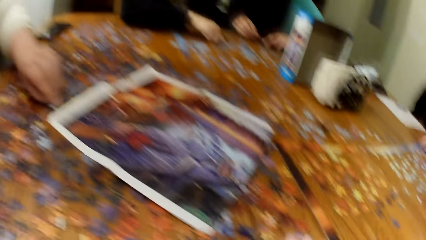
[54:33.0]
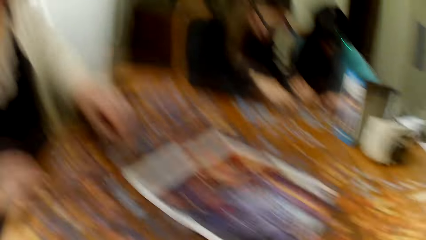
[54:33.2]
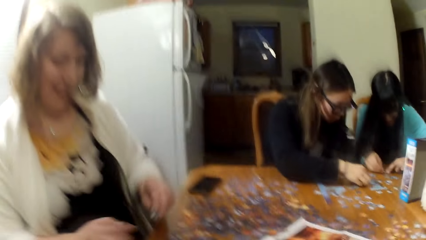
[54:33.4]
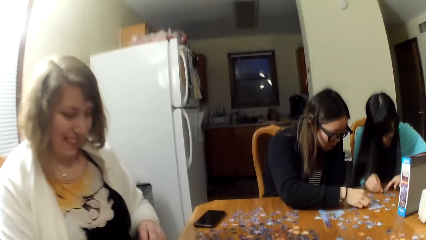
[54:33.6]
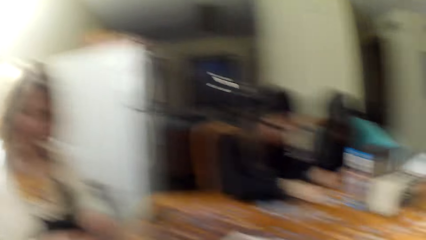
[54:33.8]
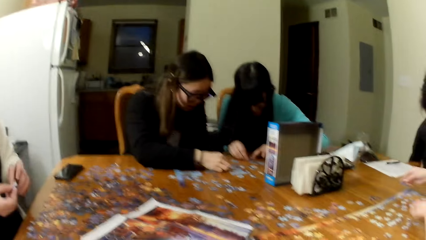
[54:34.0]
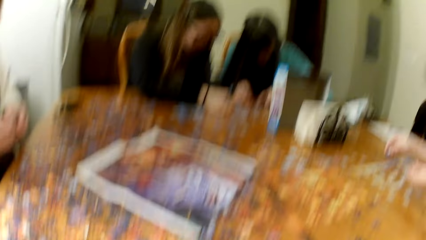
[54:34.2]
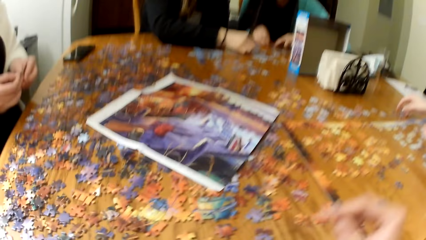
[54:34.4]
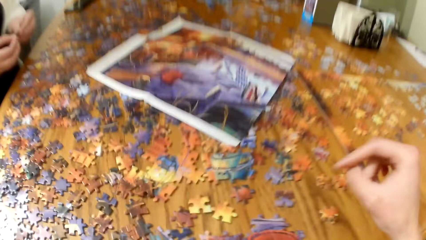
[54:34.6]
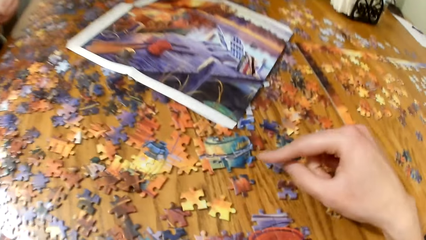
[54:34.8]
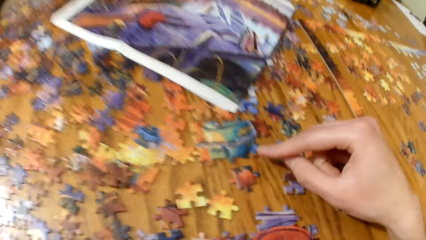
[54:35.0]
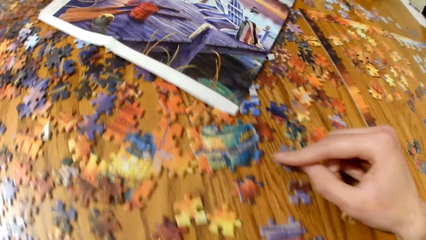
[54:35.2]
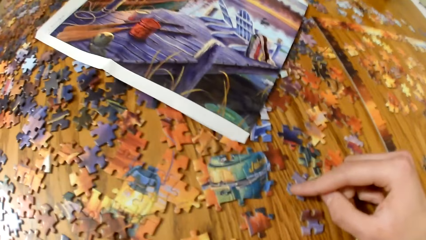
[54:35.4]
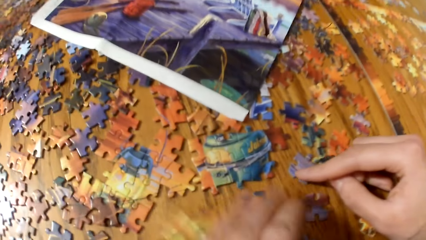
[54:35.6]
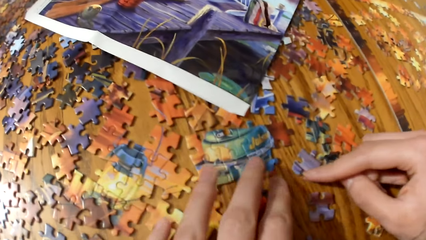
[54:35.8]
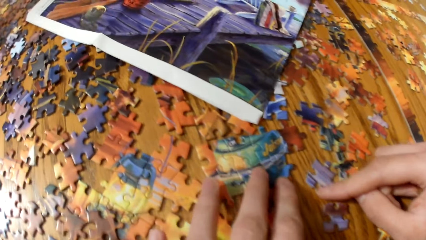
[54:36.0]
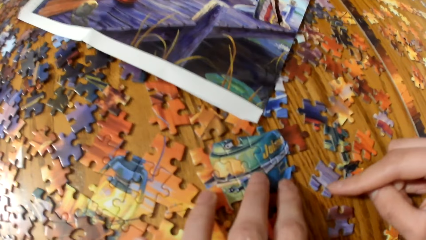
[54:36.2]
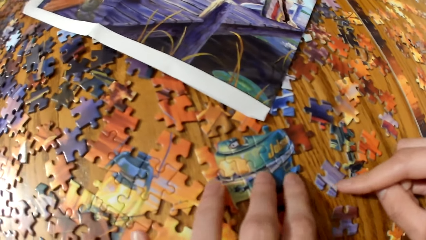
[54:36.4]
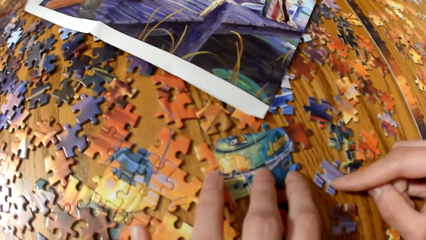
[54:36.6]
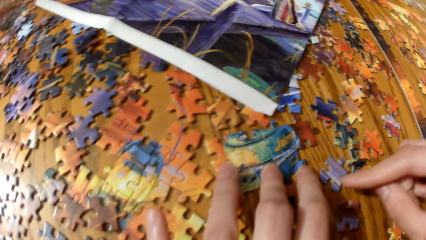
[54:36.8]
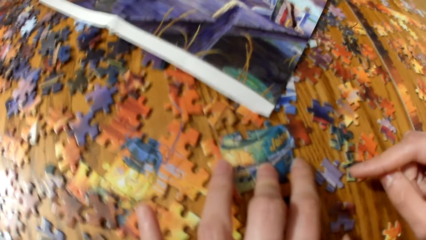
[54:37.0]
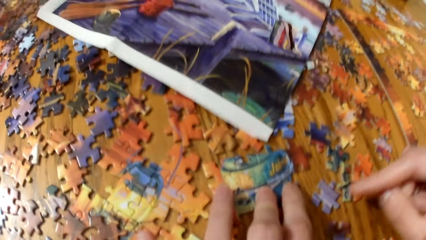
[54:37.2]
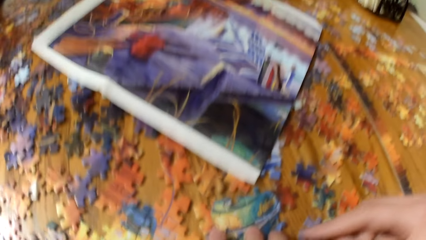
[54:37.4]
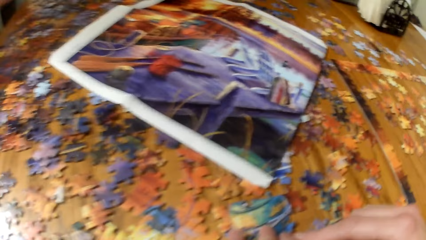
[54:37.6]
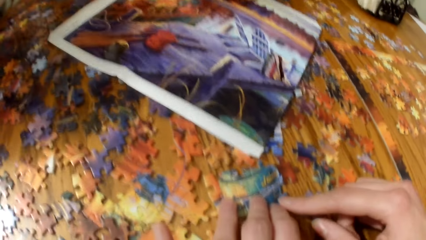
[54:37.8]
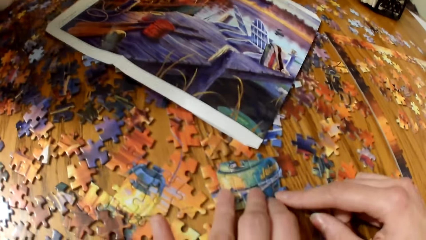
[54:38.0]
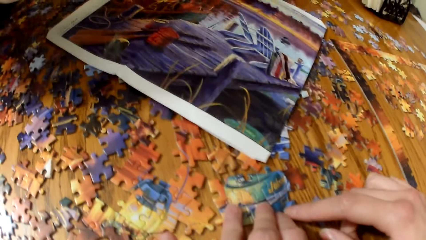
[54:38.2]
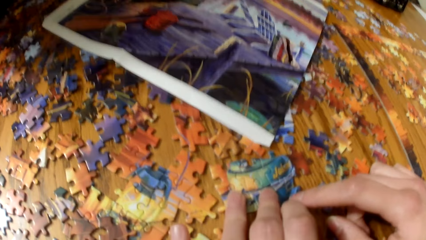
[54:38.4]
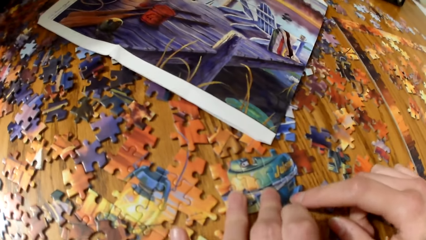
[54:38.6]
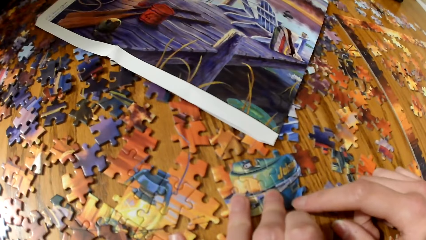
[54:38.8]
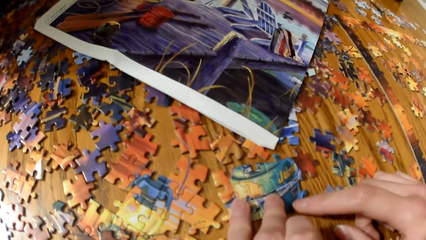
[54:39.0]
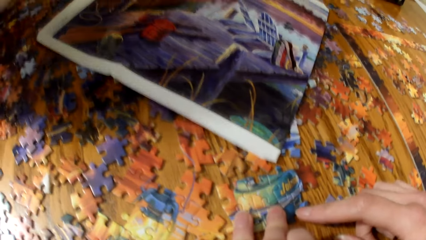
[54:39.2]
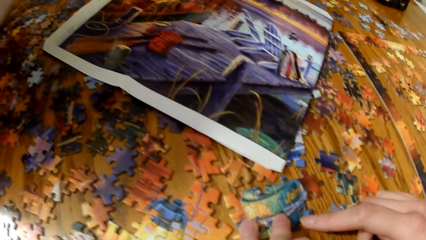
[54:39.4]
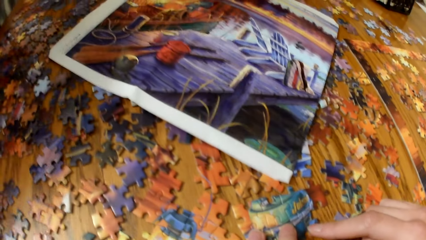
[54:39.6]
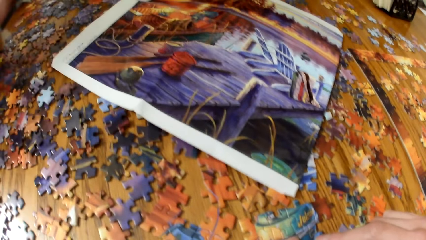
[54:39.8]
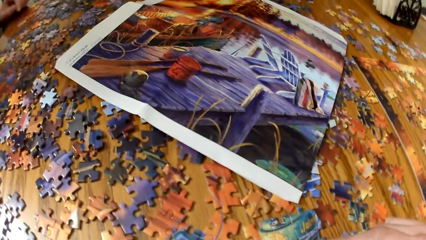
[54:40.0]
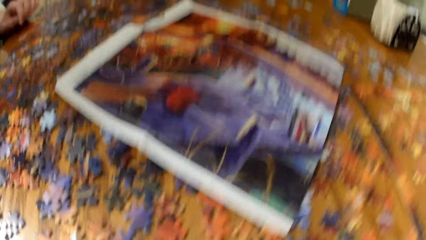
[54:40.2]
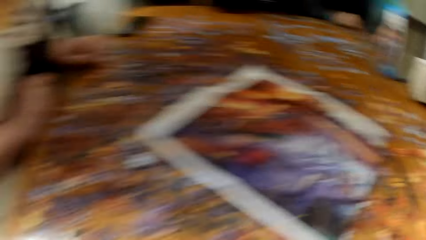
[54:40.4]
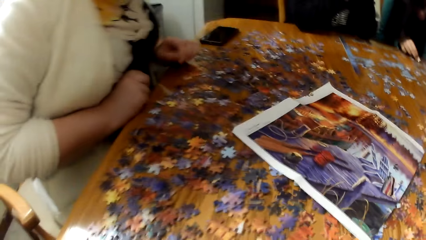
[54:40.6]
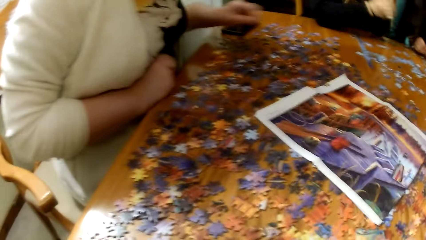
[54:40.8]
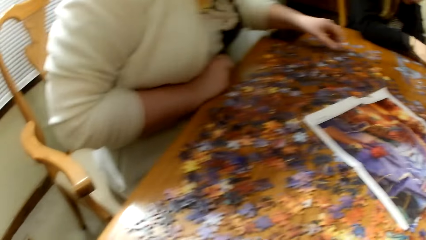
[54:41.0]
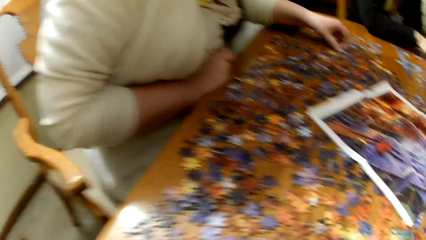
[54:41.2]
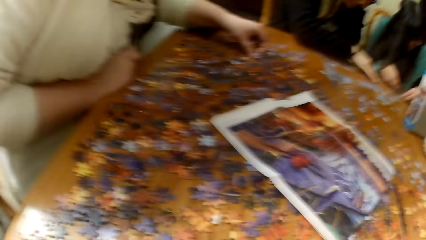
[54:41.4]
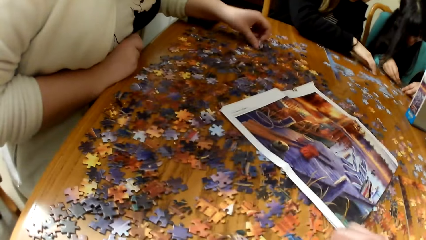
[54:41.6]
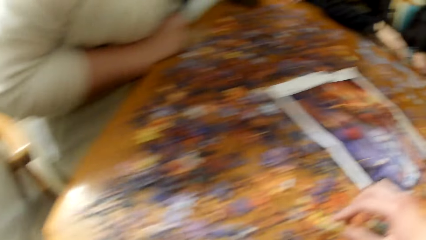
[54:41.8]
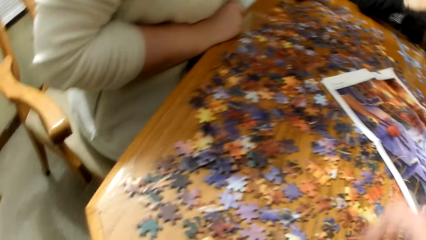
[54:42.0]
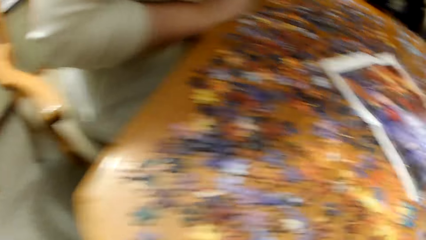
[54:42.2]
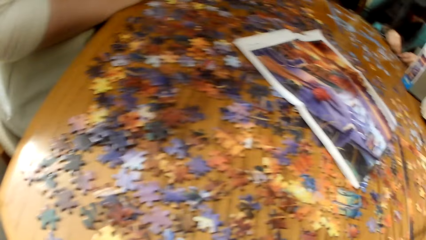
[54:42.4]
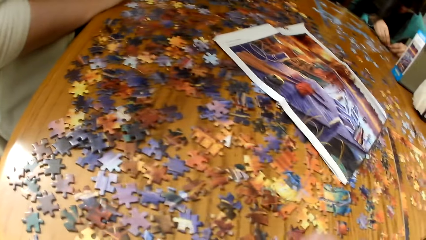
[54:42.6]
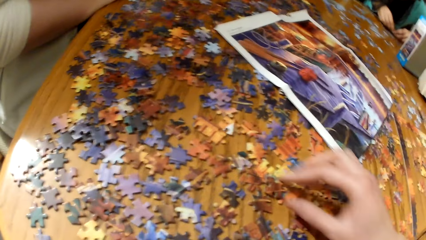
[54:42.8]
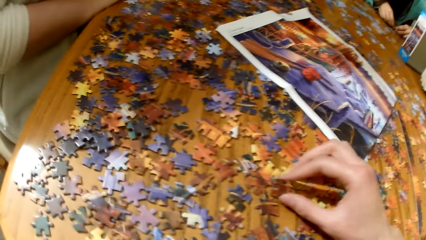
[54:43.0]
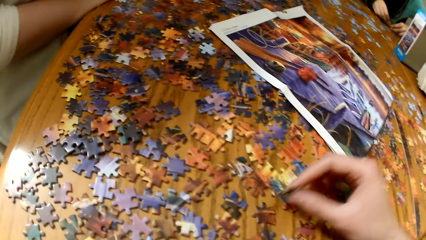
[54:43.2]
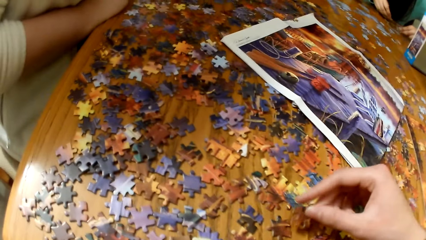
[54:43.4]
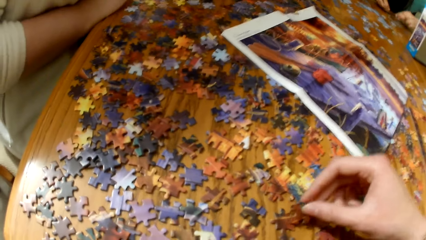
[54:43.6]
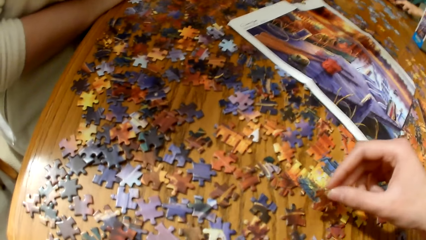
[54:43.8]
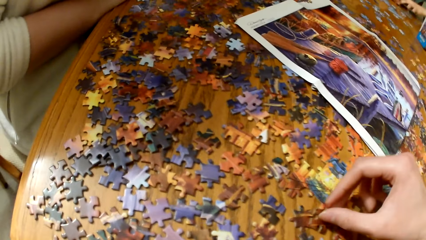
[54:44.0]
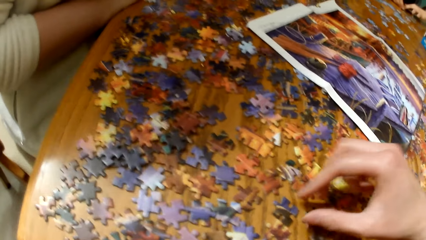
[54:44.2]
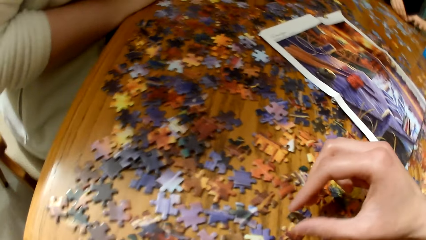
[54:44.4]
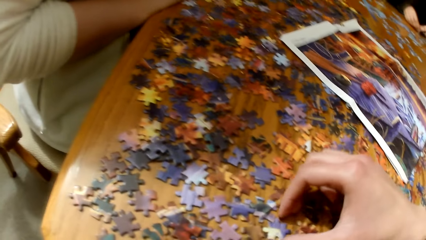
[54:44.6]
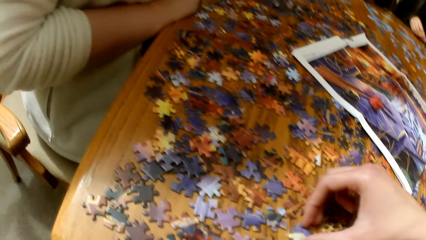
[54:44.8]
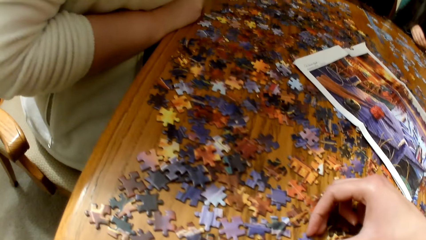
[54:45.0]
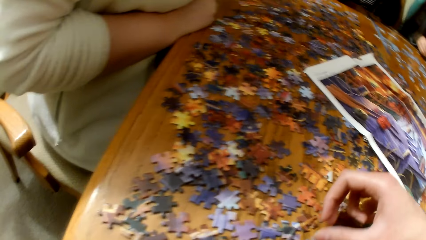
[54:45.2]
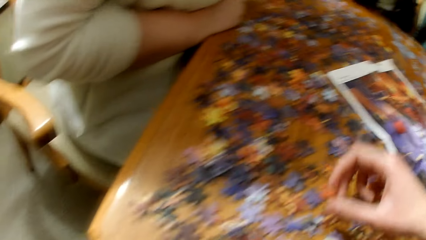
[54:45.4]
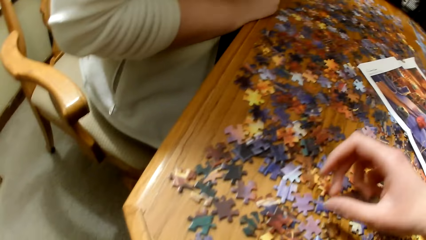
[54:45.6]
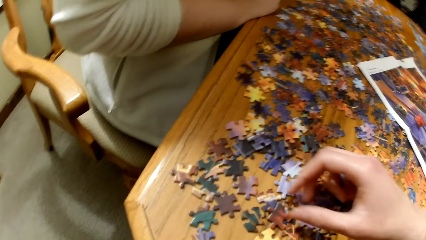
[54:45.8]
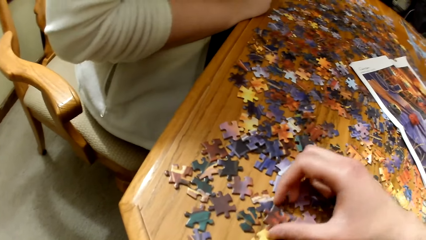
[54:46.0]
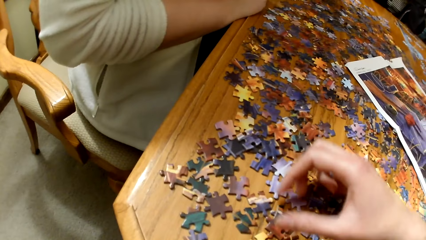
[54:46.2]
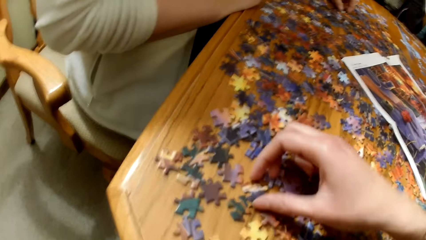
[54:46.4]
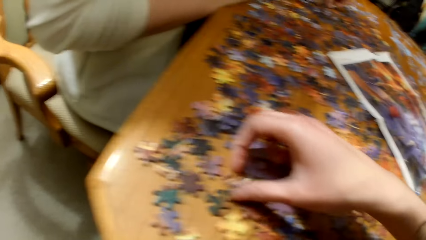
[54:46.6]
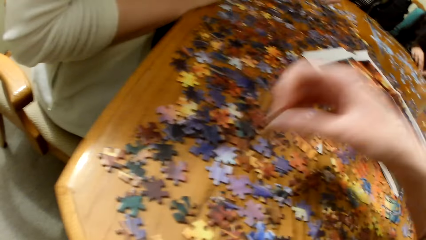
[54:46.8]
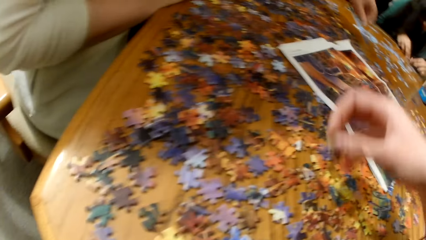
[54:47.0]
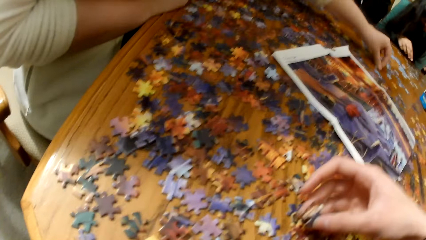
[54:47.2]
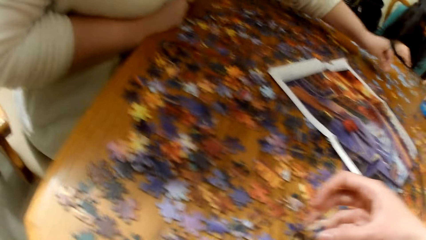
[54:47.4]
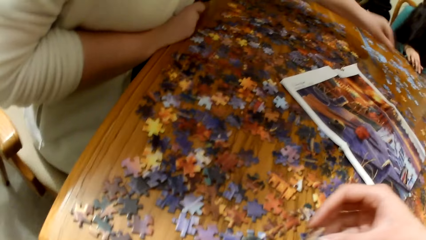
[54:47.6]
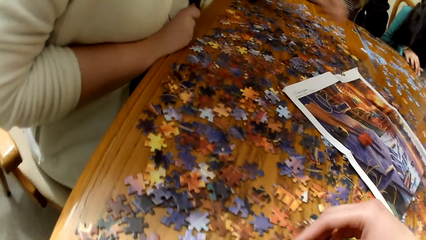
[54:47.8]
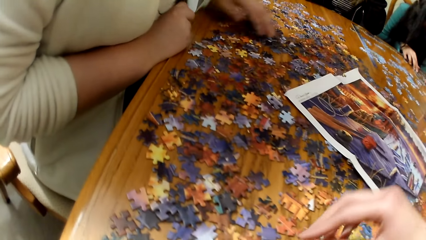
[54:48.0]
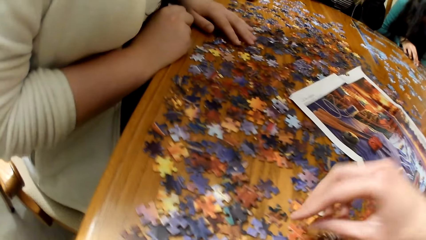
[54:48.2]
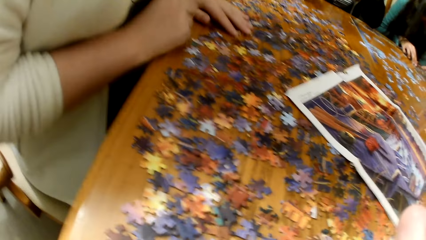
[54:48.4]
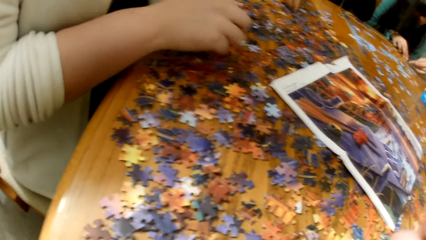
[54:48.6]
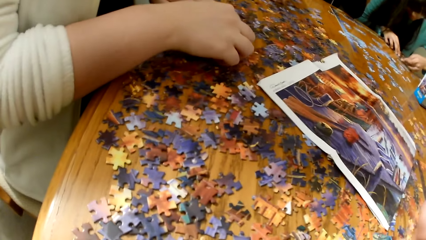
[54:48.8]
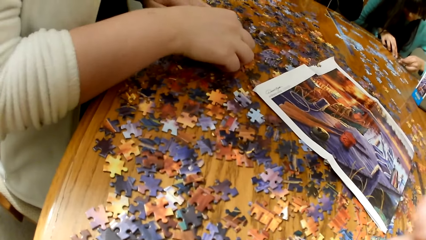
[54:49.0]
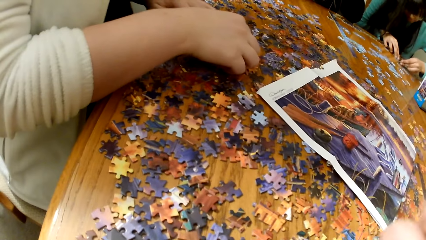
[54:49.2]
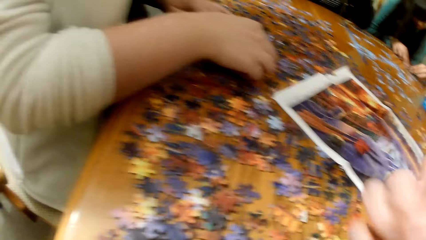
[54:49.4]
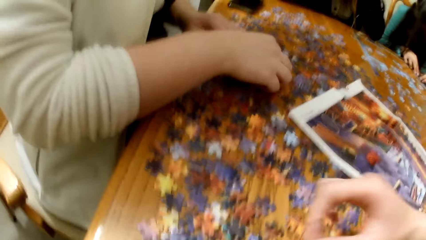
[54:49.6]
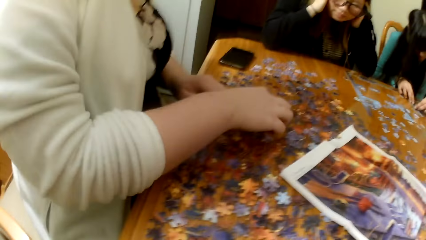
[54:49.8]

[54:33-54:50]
The camera wearer plays the jigsaw puzzle. They look at the game pieces. A lady plays the jigsaw puzzle. The camera wearer plays the jigsaw puzzle. They sort the game pieces.
